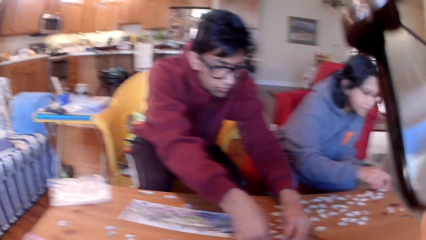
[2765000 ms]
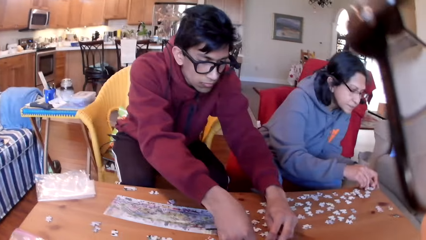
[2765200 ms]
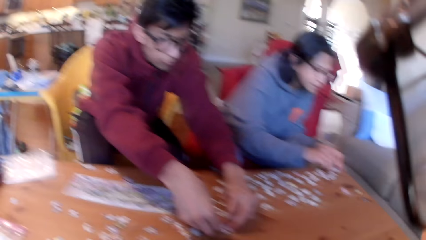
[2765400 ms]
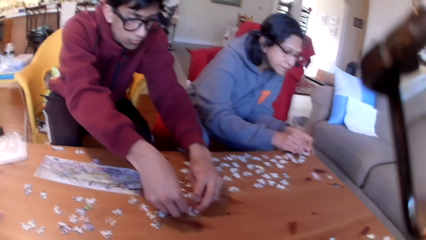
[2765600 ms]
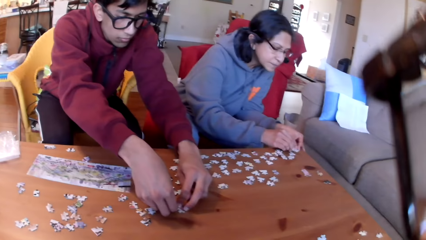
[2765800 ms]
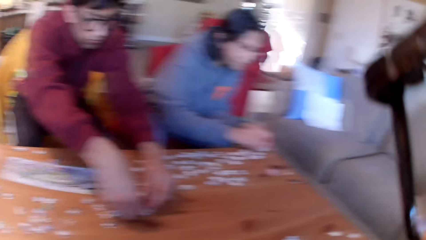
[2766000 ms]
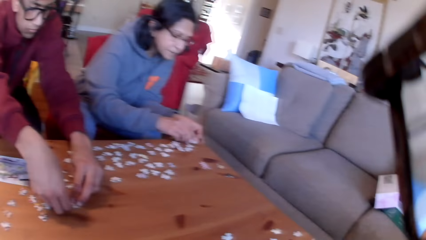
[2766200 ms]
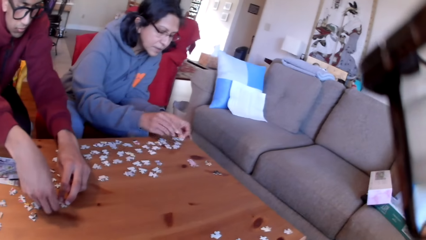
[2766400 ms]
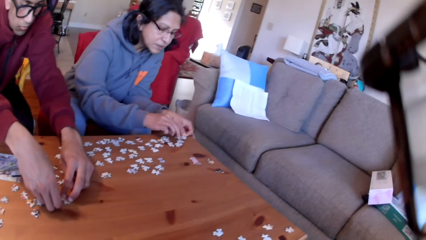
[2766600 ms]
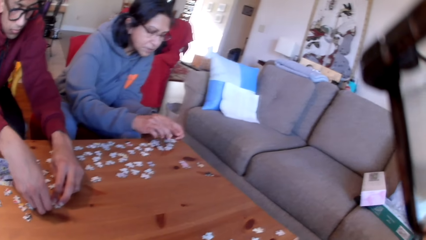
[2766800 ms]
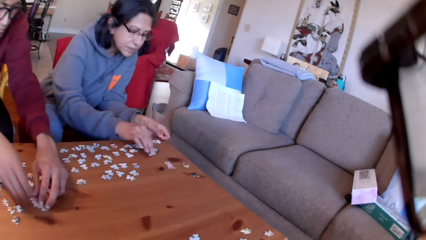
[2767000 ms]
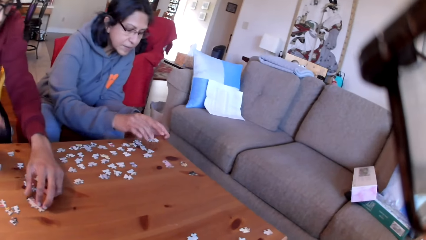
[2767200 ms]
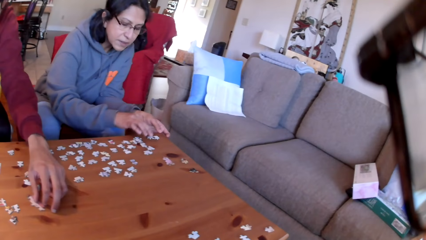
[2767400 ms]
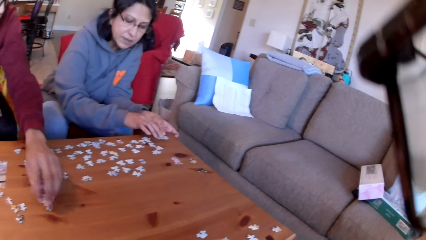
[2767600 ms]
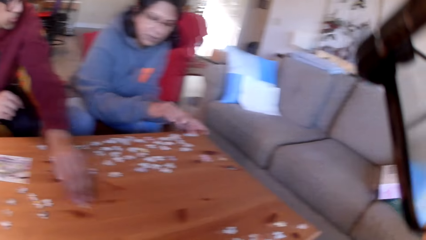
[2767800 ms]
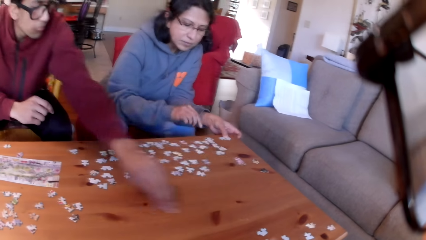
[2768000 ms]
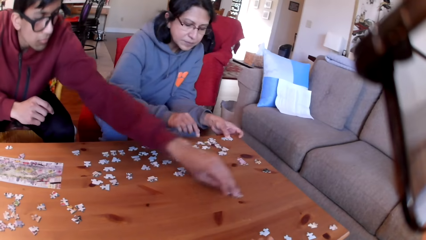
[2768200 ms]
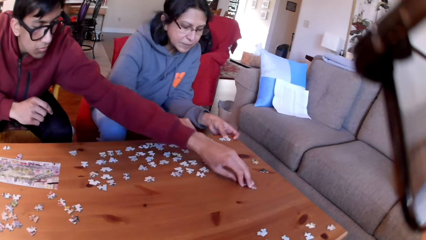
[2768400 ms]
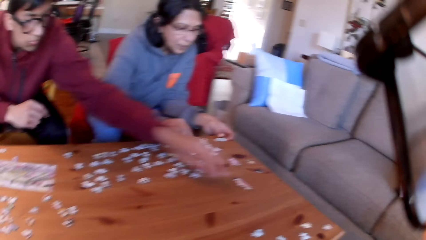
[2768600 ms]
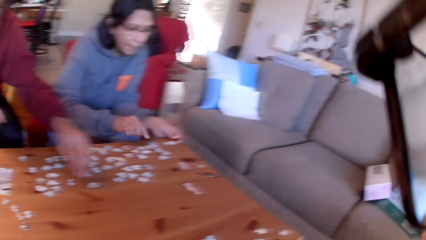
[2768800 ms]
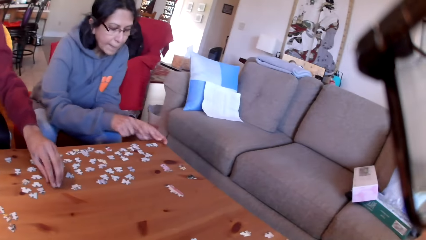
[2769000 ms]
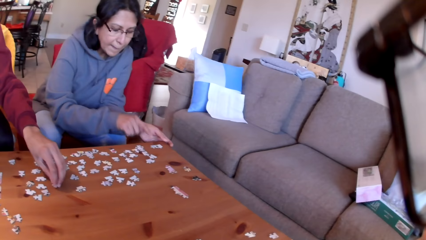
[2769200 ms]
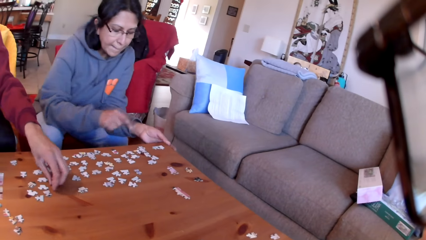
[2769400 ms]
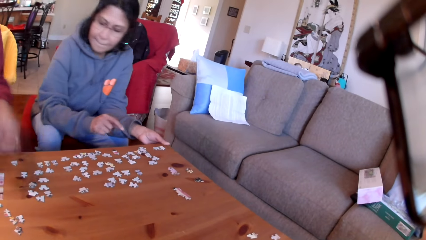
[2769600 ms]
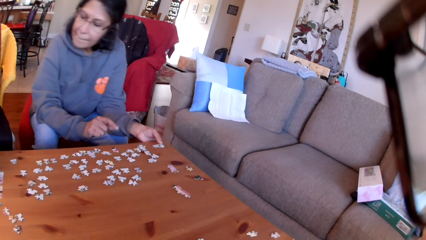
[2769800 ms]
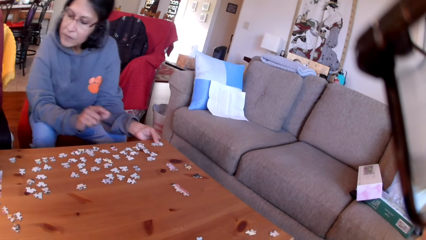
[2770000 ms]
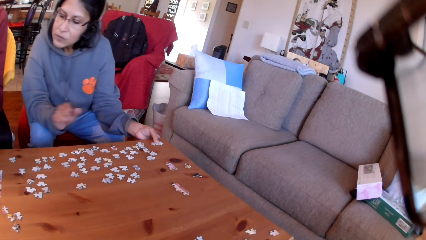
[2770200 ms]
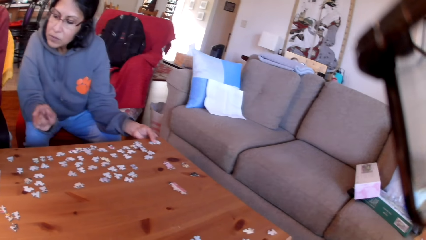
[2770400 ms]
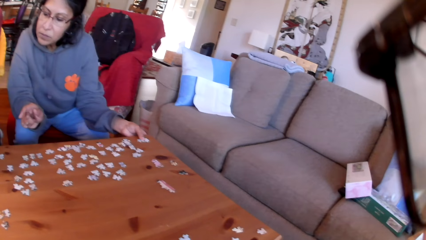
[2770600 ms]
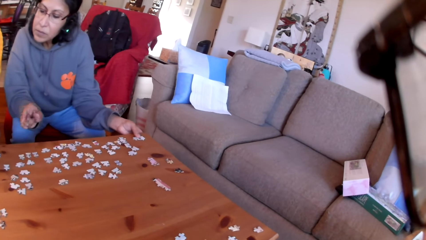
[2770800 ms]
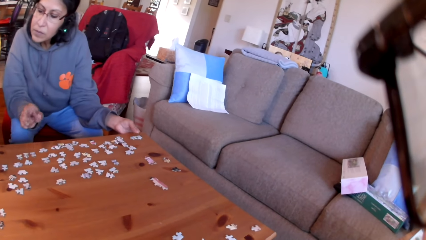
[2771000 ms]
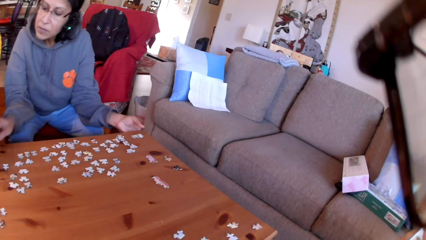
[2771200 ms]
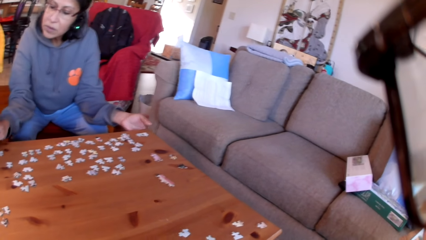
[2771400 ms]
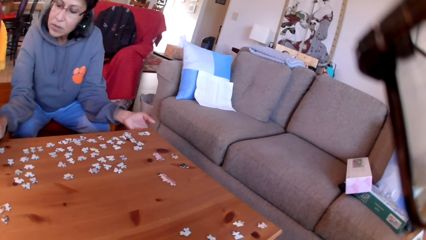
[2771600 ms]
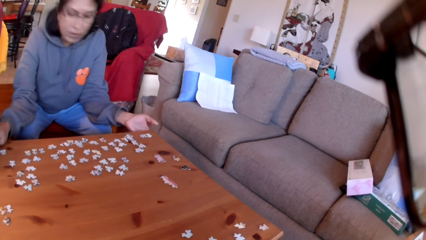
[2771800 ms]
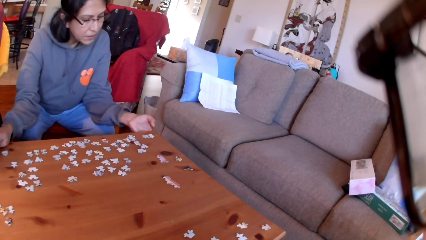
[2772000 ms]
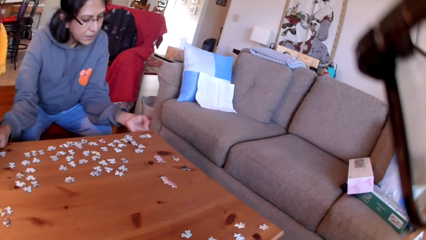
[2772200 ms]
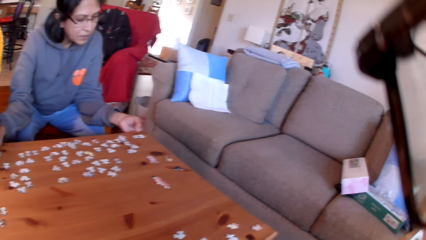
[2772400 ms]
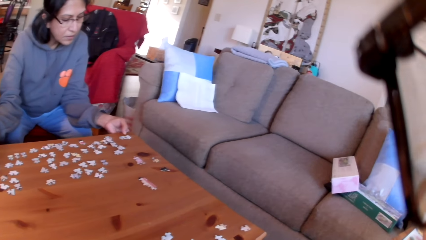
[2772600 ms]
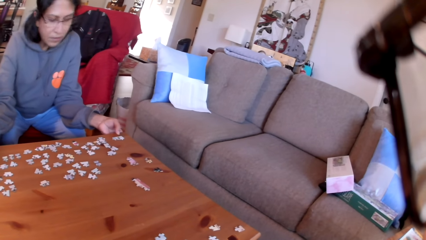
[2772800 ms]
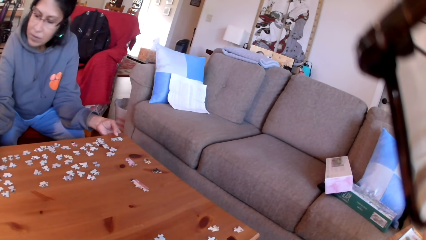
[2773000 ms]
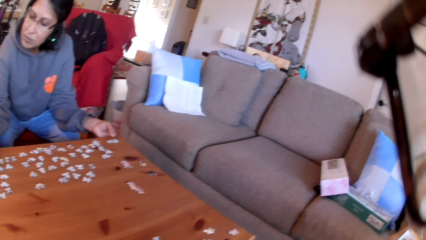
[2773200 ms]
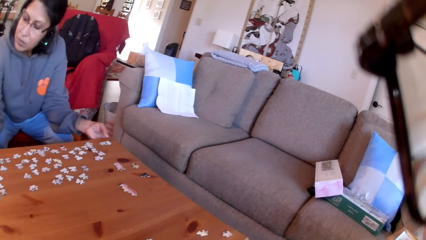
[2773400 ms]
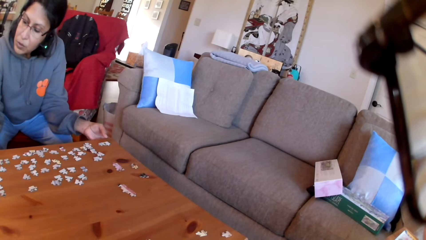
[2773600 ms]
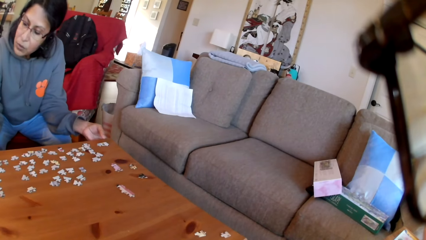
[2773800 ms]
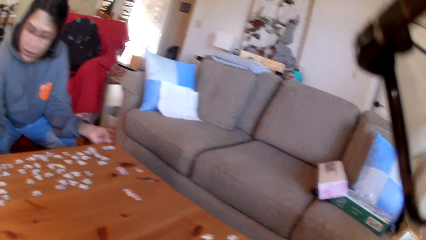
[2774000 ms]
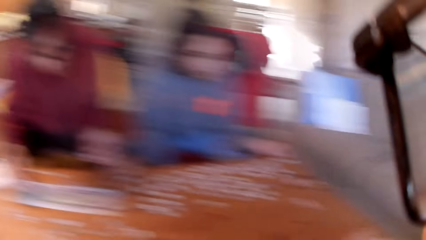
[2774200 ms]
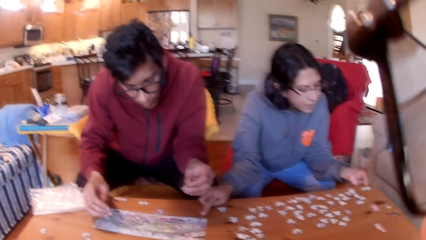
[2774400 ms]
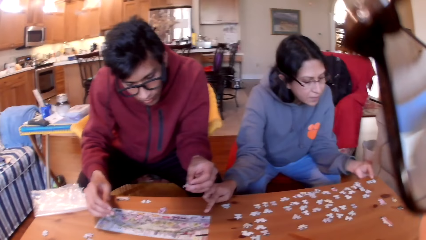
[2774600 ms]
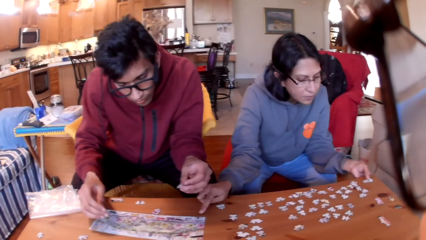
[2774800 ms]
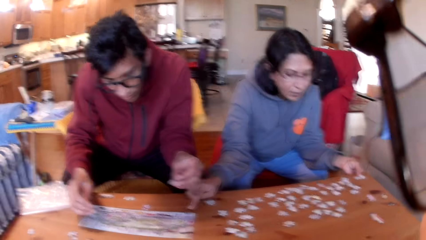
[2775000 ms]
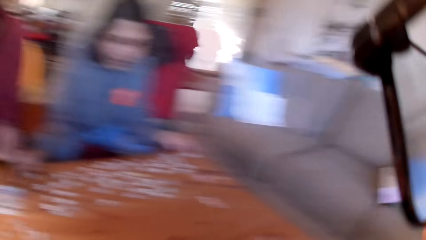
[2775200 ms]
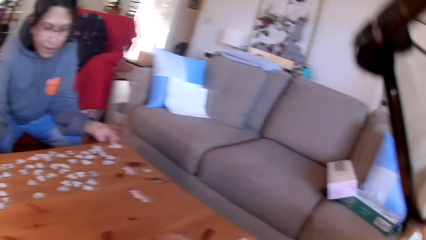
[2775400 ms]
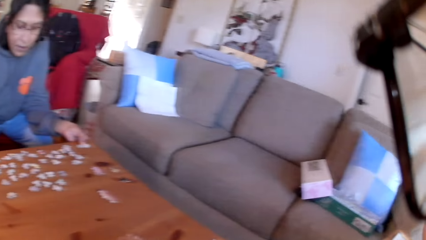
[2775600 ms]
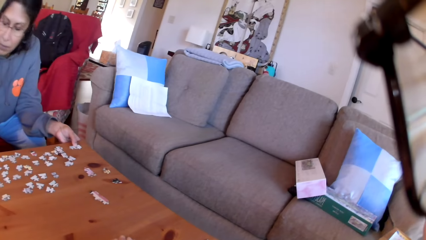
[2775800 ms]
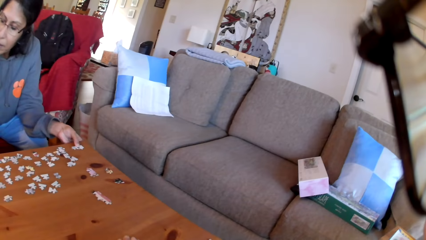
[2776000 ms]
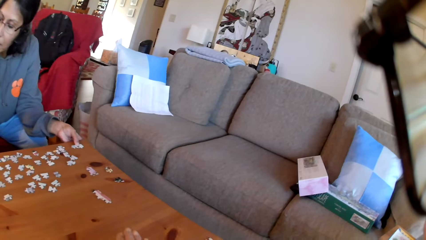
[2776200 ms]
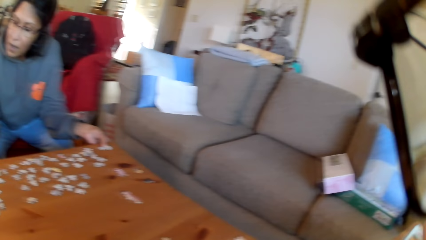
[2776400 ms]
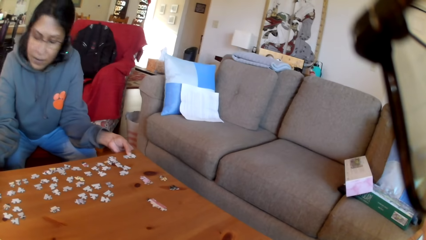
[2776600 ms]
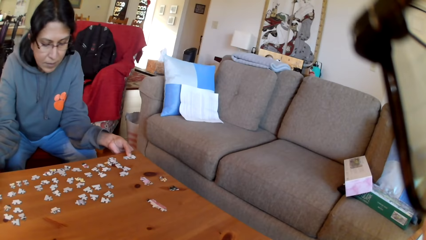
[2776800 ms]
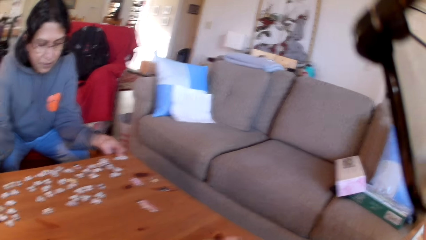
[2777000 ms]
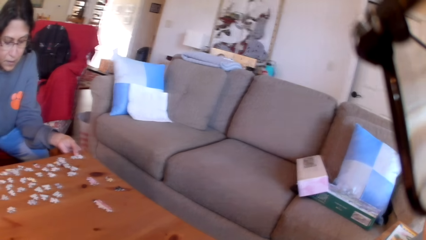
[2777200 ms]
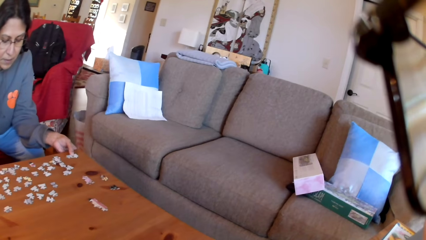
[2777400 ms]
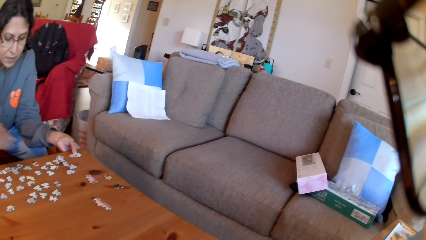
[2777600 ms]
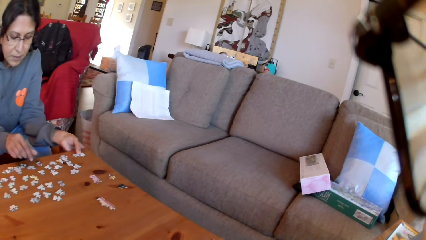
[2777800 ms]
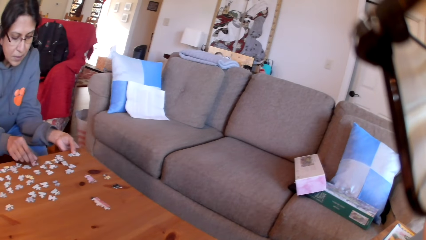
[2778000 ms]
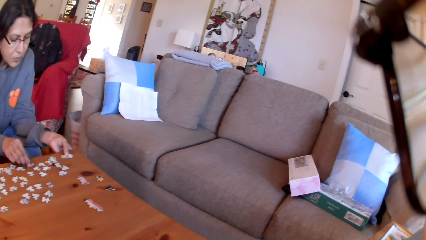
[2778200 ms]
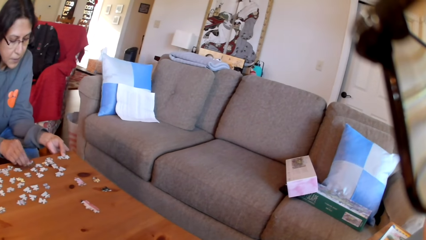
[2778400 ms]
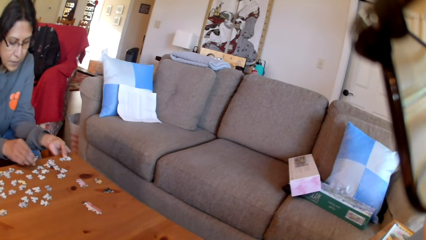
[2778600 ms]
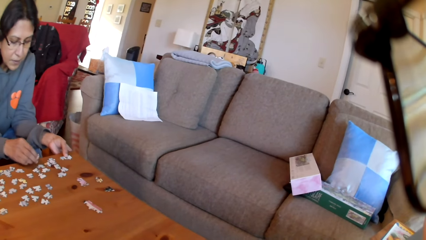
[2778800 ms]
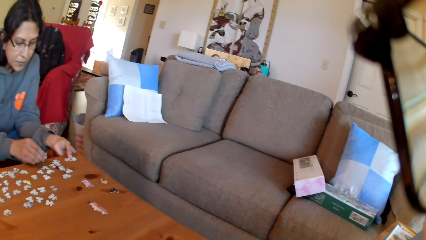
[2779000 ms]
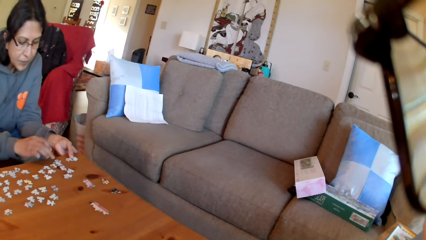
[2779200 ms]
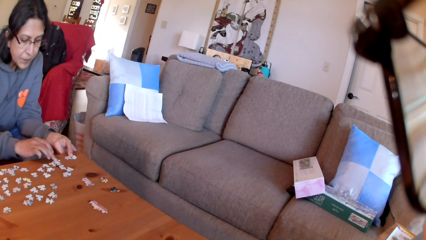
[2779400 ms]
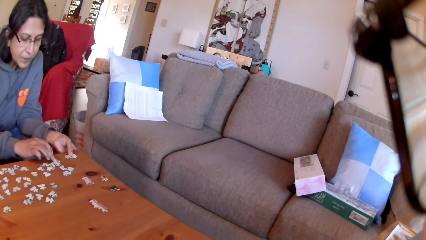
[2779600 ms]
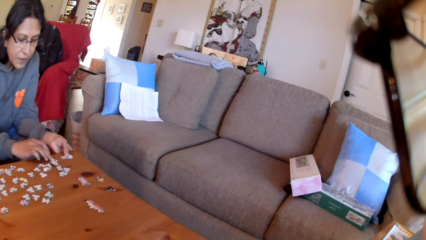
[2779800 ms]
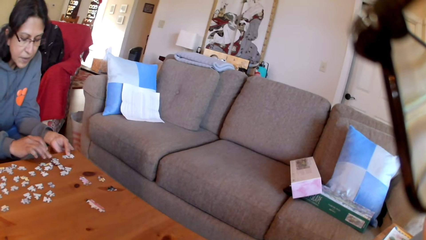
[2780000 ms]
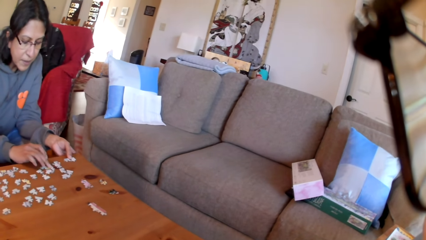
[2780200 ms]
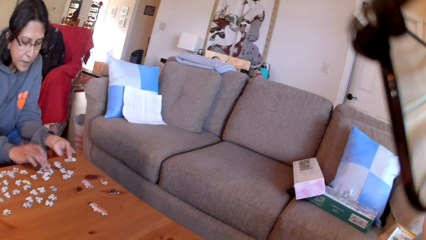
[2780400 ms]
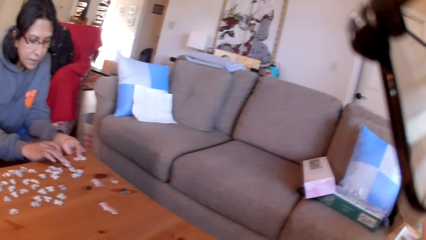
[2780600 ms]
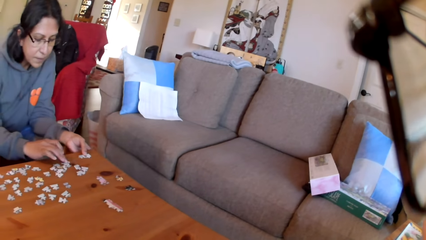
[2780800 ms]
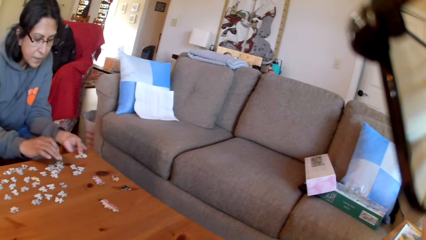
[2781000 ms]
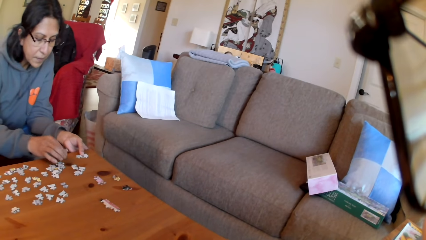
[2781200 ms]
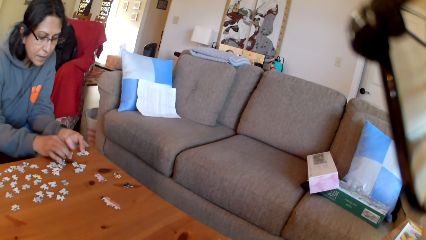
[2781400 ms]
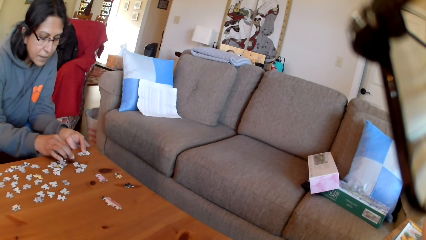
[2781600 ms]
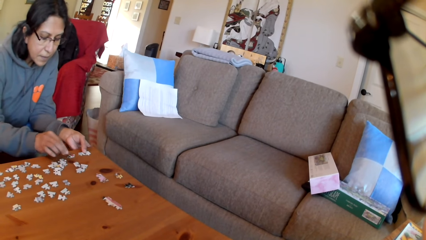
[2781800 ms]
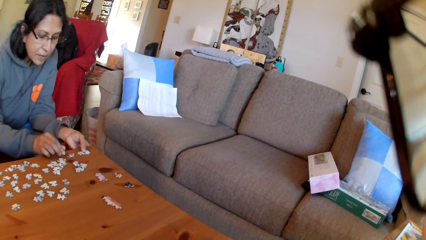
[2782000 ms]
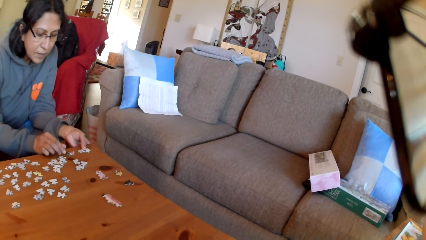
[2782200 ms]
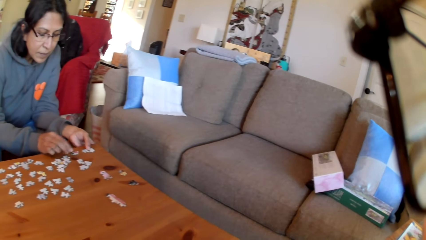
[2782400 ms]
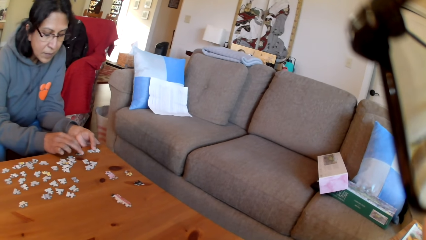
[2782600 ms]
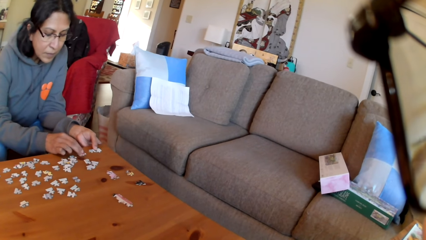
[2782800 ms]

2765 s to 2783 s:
The camera wearer looks at the colleagues. A woman joins the puzzles. A man moves the puzzles on the table. The man puts the arranged puzzle aside and takes a puzzle. The woman points at the jigsaw puzzle and looks at the puzzles. The camera wearer looks around. They look at the table. The woman takes a puzzle and arranges the jigsaw puzzle.
